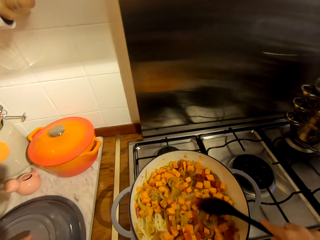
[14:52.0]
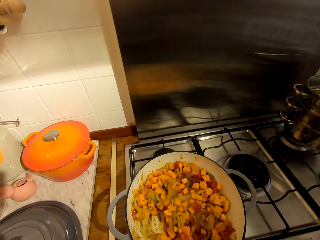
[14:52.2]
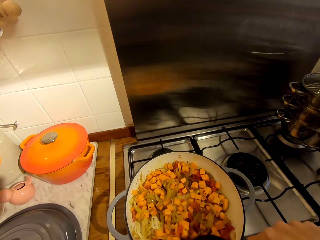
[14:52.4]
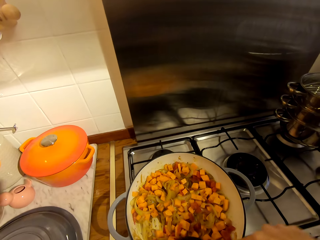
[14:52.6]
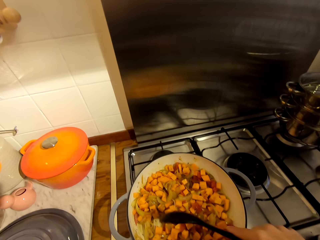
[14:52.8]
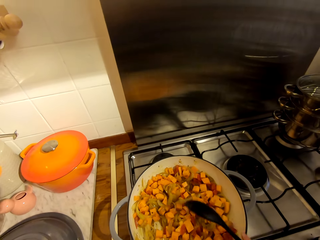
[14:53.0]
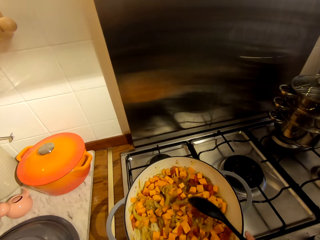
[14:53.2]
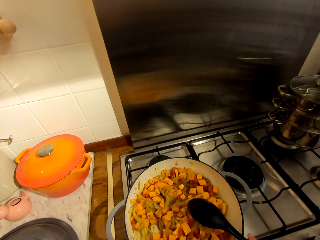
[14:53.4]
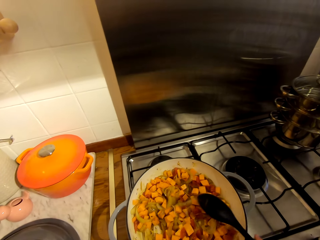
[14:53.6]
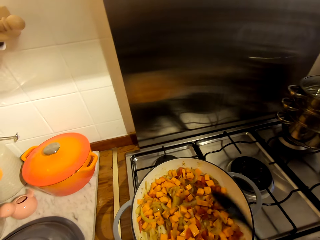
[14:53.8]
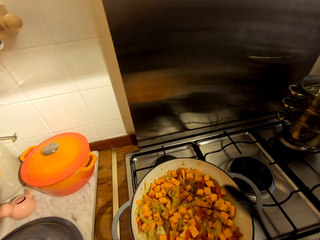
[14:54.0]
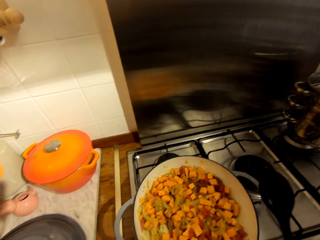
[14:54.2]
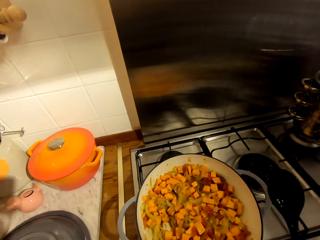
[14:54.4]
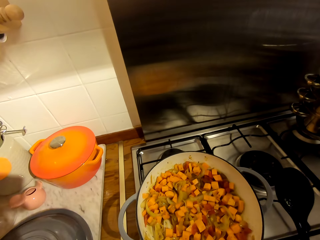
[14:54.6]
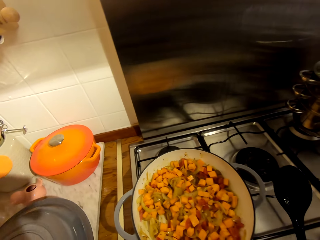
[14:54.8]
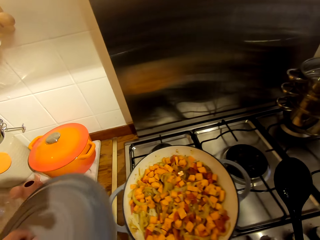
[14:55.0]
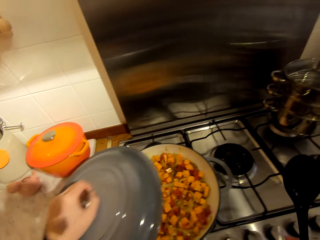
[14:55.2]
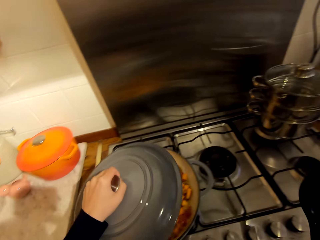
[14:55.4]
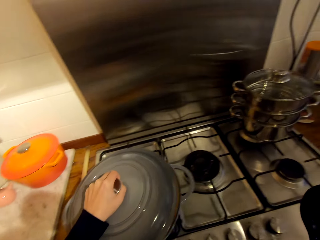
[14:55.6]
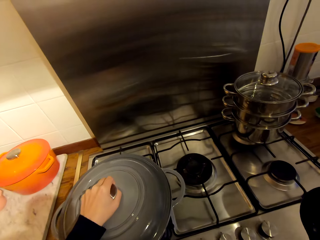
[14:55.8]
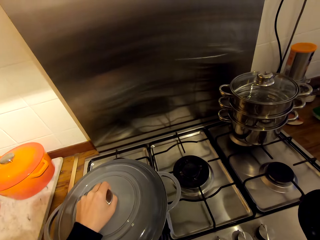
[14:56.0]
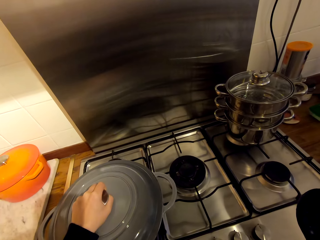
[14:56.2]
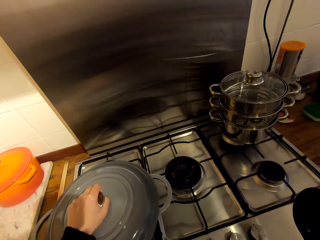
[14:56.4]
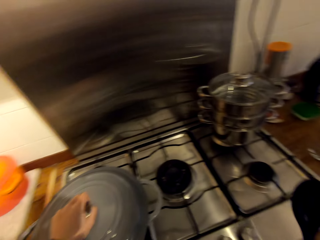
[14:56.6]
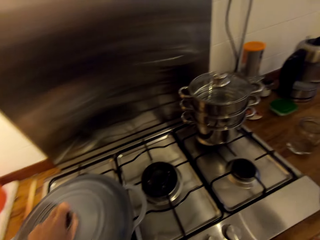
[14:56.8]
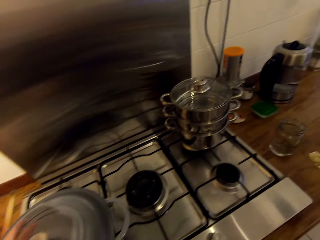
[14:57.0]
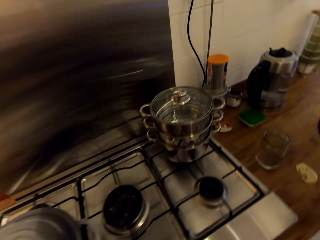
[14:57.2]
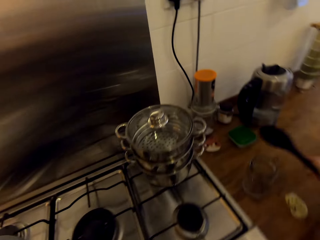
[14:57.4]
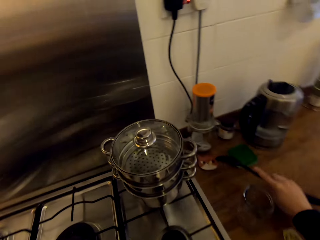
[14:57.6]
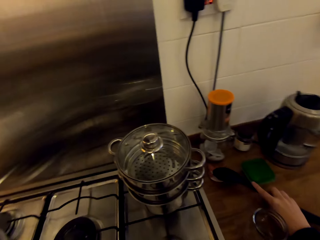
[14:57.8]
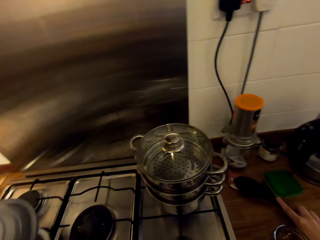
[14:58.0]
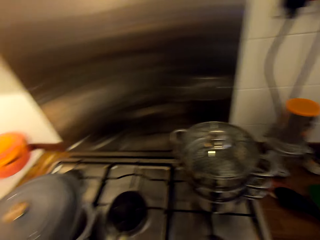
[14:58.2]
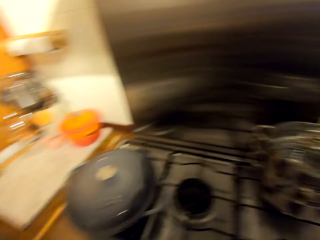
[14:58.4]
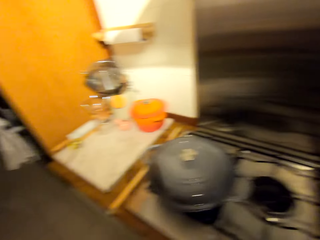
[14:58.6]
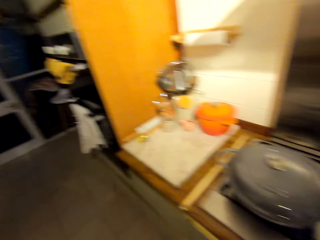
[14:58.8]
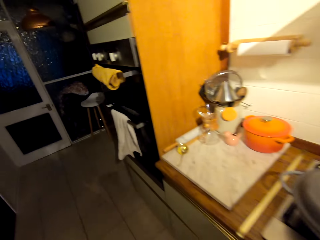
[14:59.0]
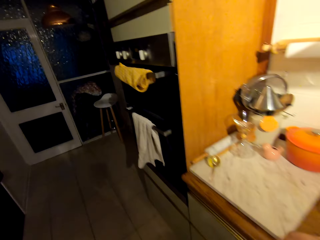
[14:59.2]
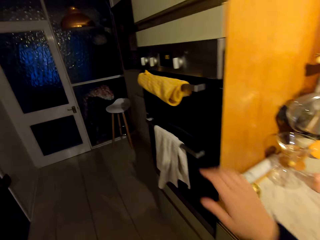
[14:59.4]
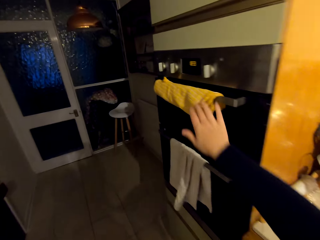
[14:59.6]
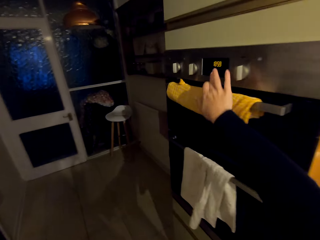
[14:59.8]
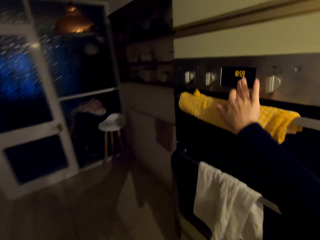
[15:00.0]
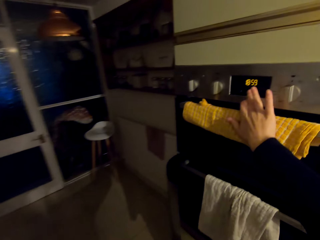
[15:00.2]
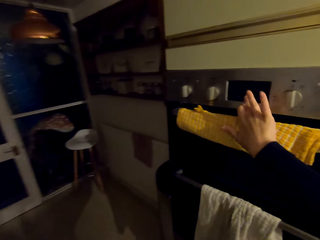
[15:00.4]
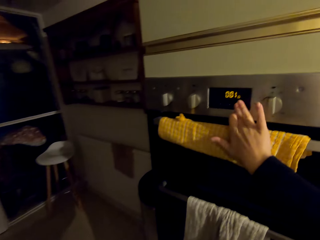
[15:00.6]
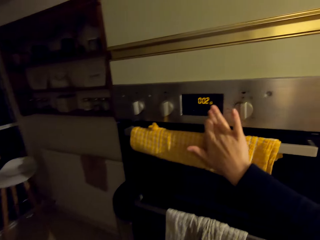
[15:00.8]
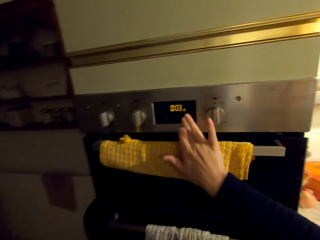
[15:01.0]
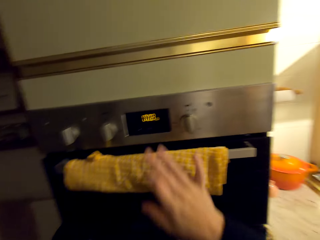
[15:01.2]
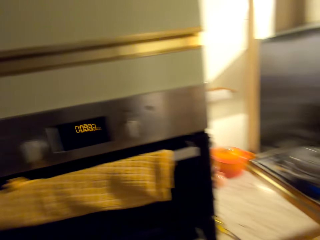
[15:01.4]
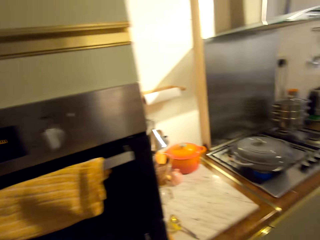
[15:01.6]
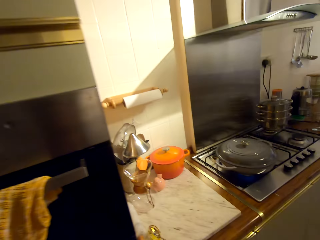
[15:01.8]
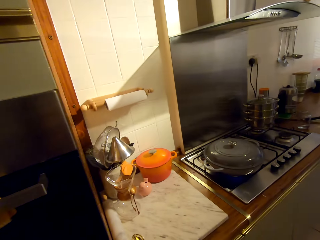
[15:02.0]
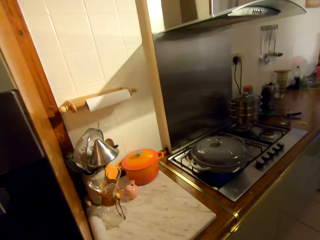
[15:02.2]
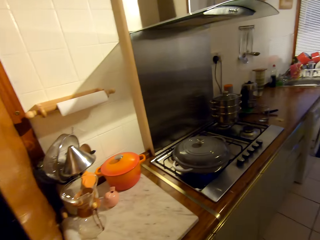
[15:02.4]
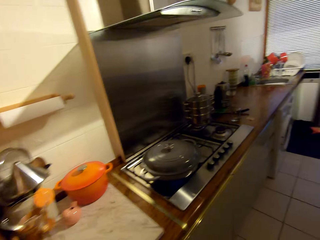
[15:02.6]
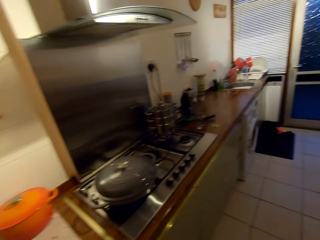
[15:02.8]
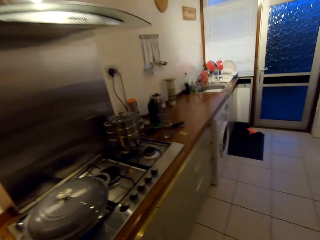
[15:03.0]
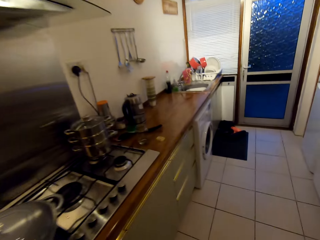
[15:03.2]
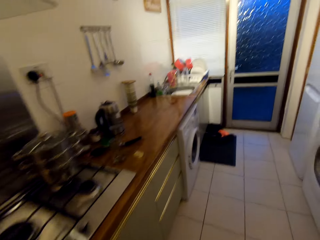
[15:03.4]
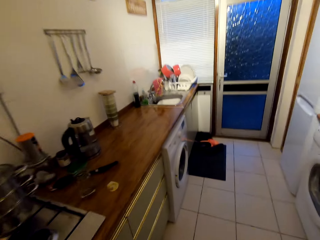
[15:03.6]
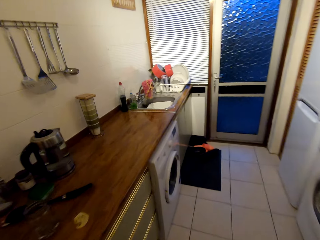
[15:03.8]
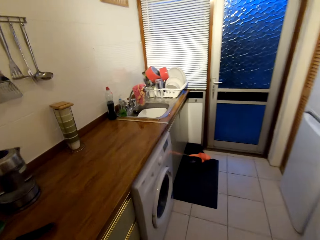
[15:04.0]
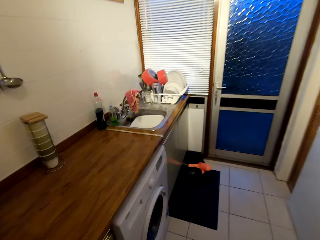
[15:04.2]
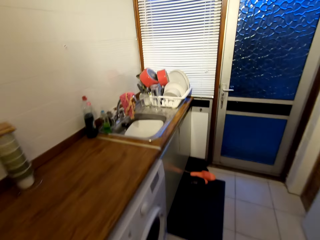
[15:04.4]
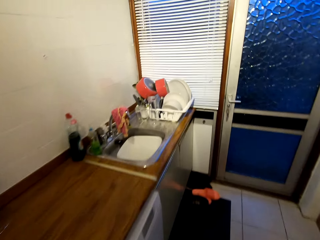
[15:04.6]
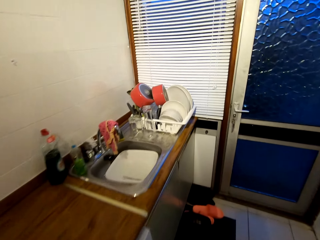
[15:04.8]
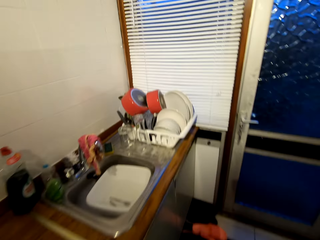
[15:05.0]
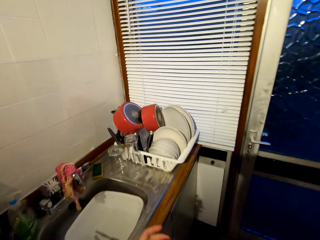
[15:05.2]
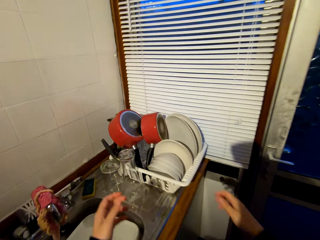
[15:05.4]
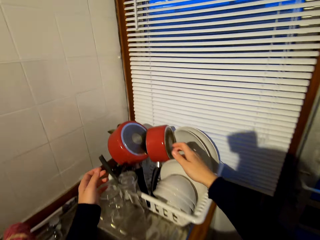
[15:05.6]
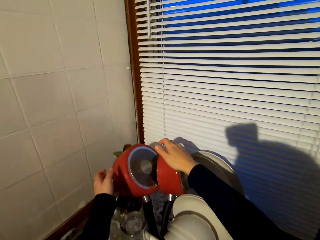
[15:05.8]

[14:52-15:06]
The camera wearer hits the spoon on the pot's or pan's edge. They move the lid to the pot, pick up the lid from the counter, and close the pan with the lid. They place the spoon on the counter. They walk towards the oven. They operate the oven. They turn around the kitchen. They walk towards the sink. They walk around the kitchen.

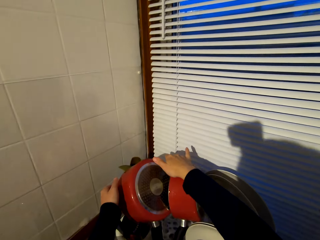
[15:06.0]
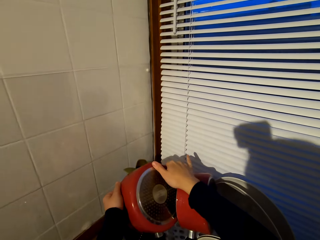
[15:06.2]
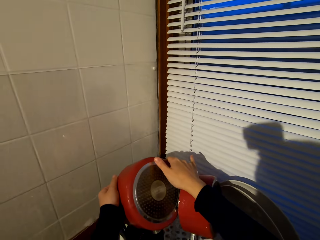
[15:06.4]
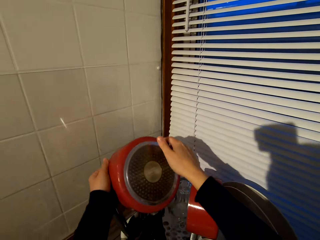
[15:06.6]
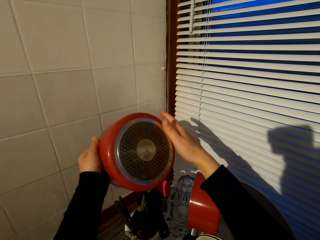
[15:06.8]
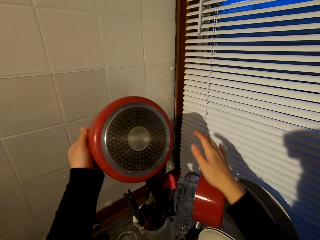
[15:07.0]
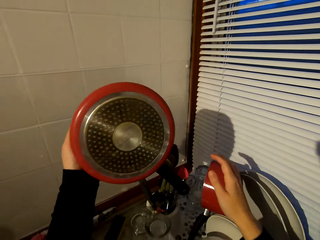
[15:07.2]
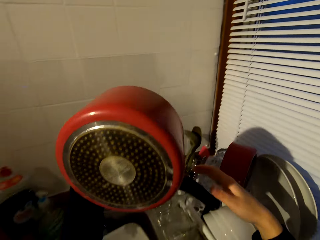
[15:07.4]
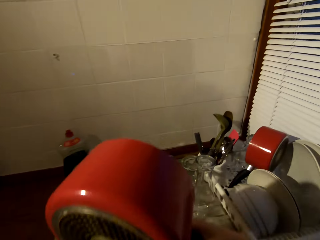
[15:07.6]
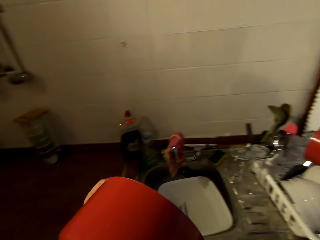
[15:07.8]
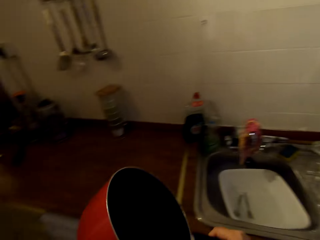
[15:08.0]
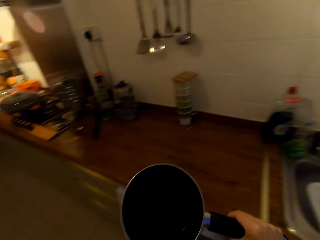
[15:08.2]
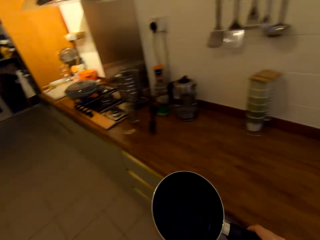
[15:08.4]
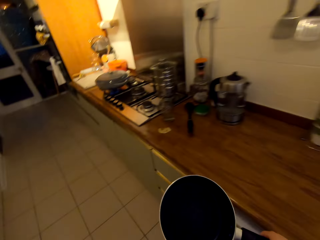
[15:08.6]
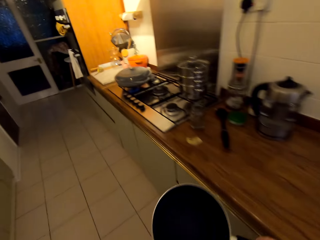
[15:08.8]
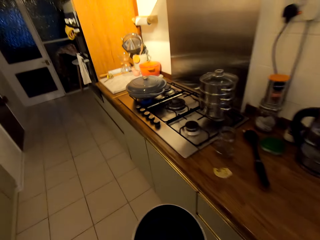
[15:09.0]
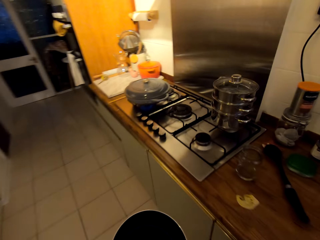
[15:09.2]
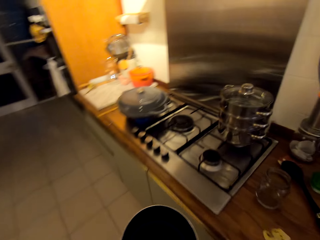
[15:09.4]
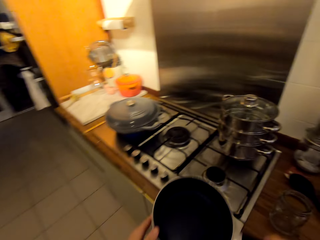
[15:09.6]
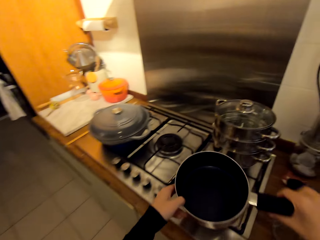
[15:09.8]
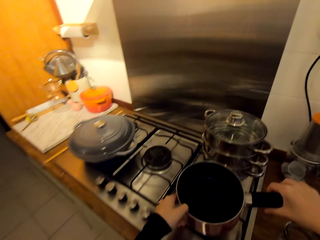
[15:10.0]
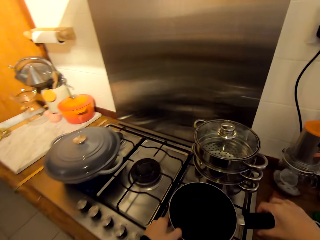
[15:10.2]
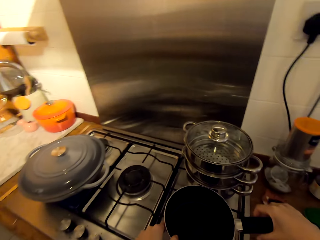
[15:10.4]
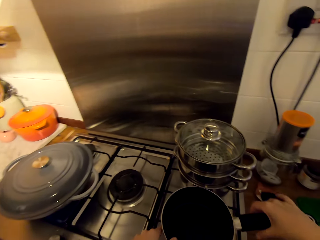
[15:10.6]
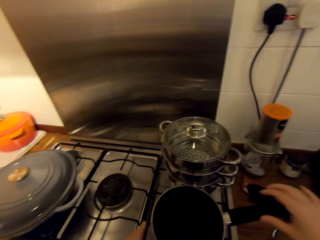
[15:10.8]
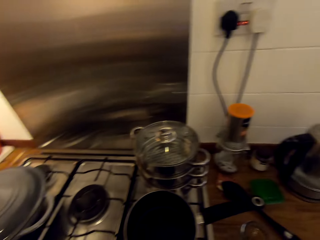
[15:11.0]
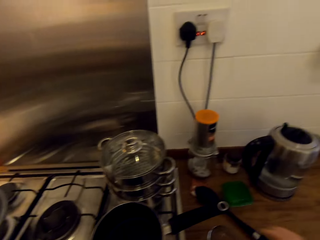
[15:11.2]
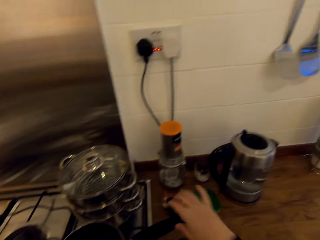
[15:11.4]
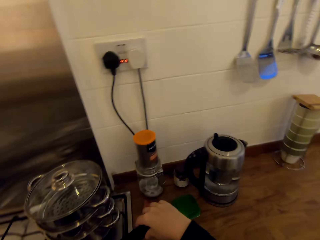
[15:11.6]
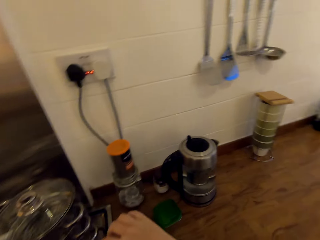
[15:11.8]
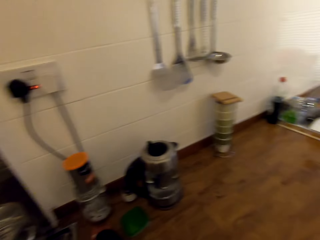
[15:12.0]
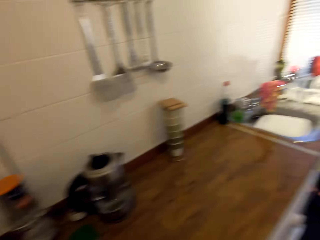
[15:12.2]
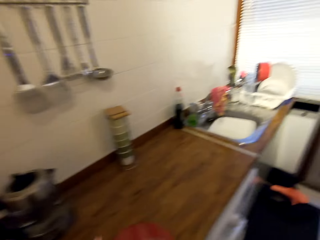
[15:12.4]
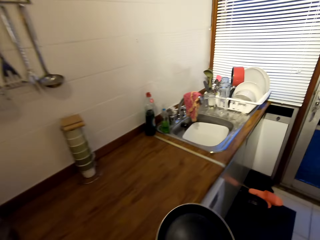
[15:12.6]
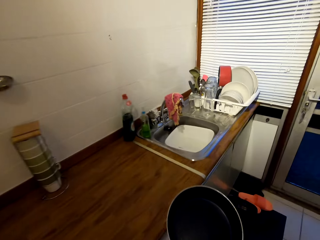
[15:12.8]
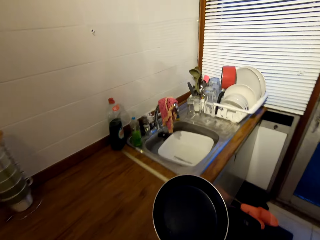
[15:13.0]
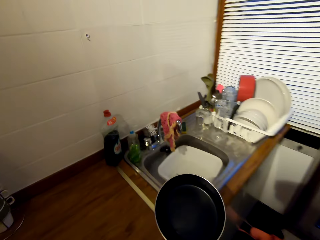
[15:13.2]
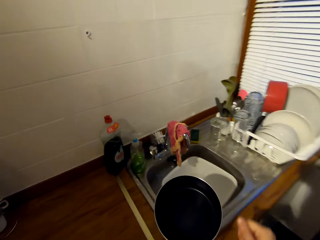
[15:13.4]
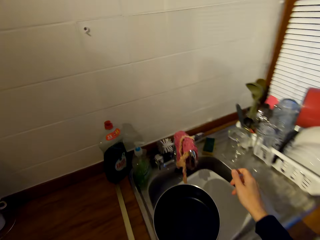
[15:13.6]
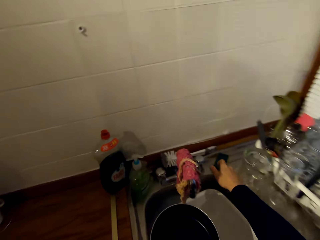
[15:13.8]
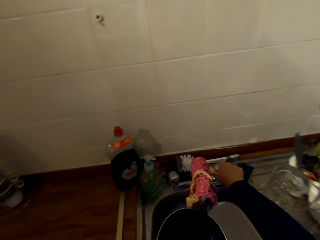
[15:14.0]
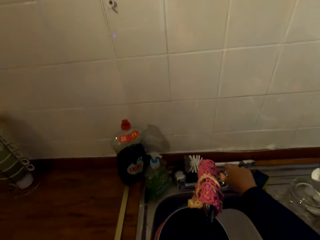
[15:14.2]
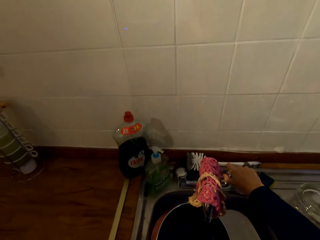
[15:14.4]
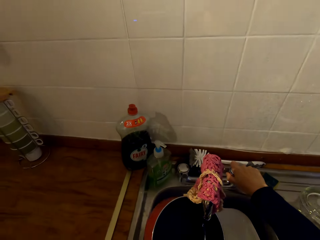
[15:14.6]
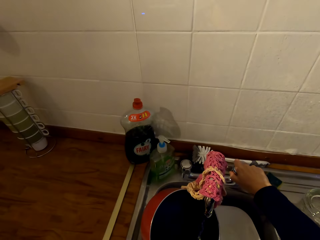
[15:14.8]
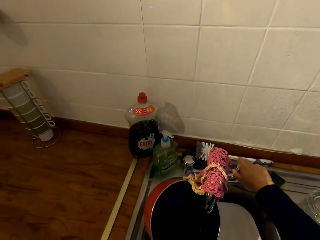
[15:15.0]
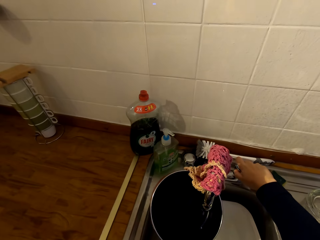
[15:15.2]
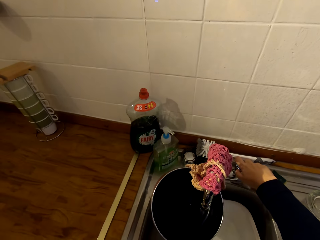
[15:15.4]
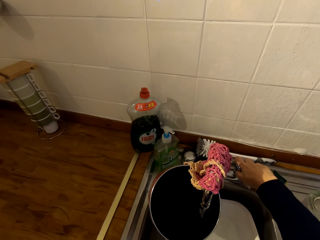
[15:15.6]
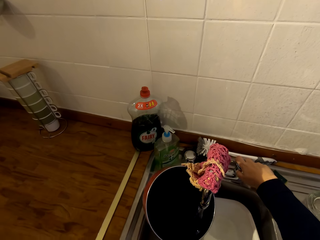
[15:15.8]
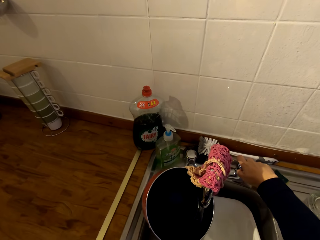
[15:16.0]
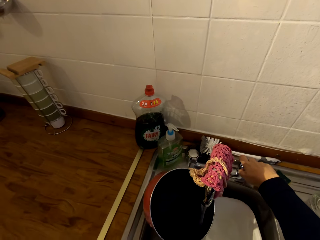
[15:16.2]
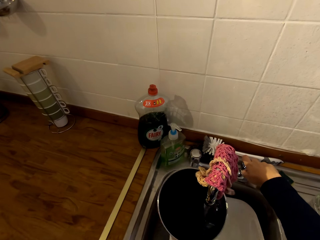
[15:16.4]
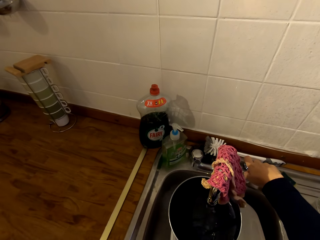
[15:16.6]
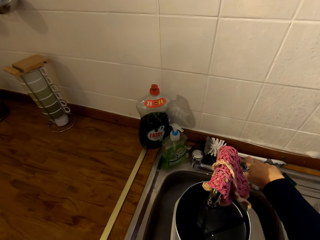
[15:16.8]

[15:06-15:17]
The camera wearer removes the pot from the rack. They turn around the kitchen. They walk towards the cooker. They place the pot on the cooker's burner. They pick up the pot. They walk towards the sink. They open the tap. They fetch water with the pot.
